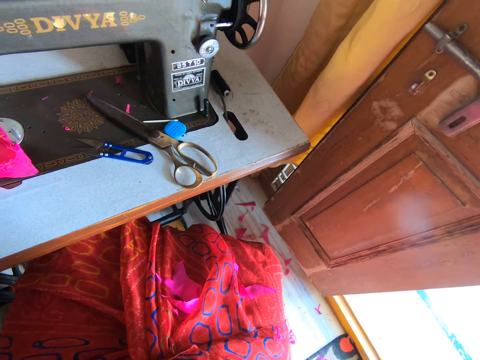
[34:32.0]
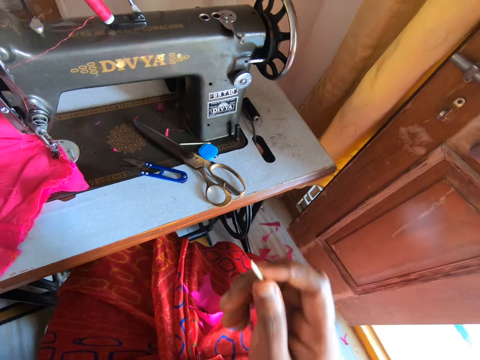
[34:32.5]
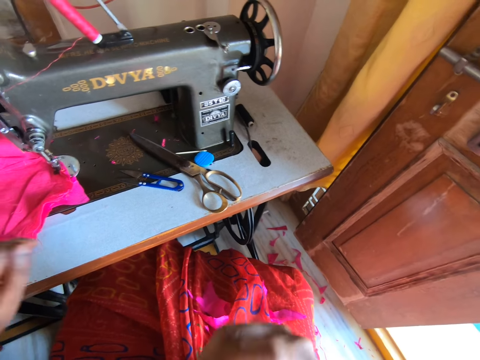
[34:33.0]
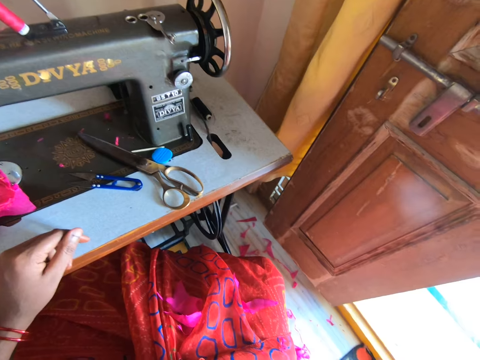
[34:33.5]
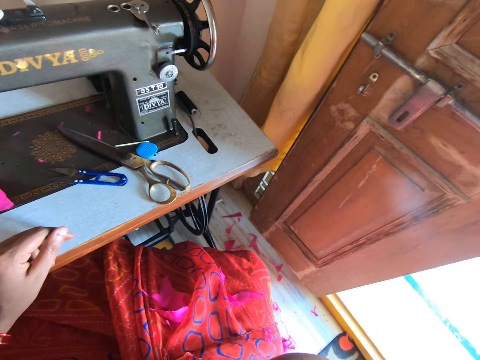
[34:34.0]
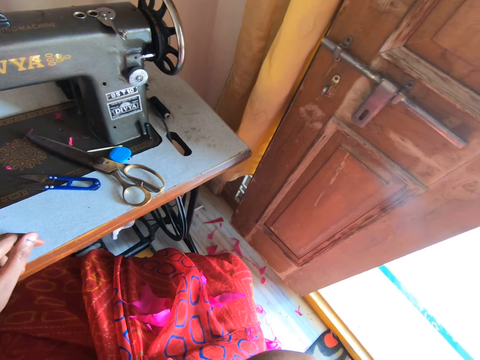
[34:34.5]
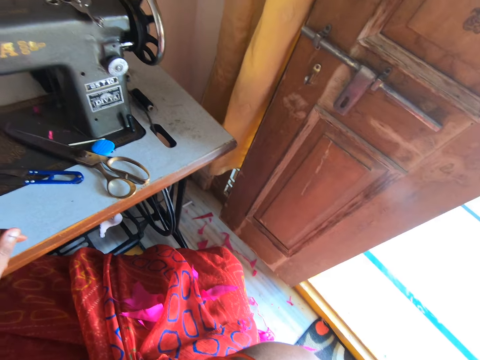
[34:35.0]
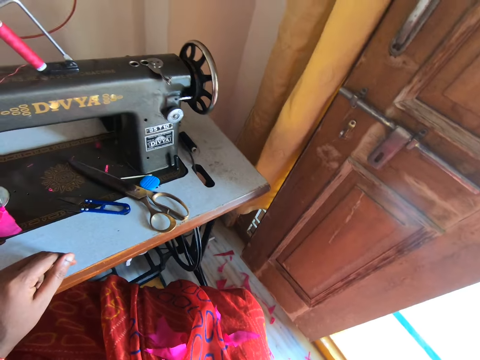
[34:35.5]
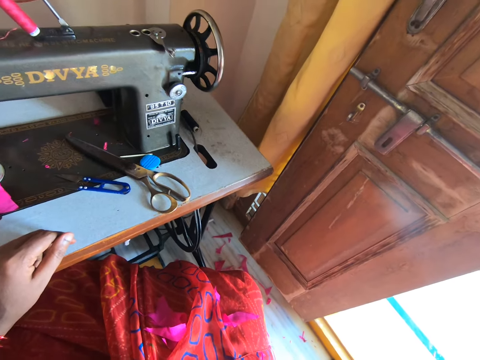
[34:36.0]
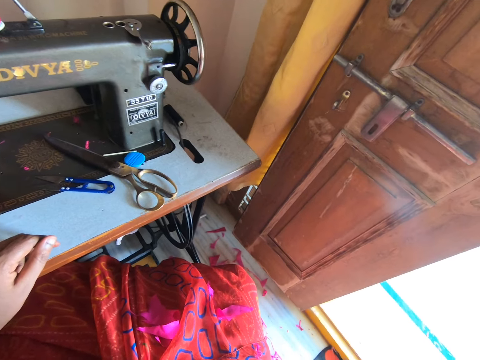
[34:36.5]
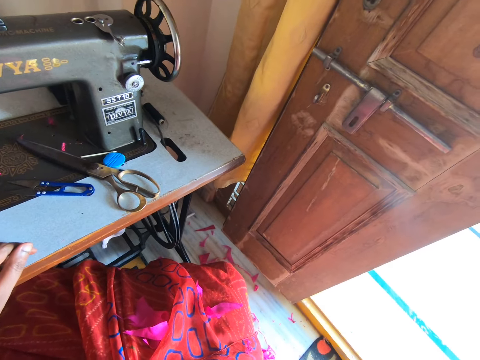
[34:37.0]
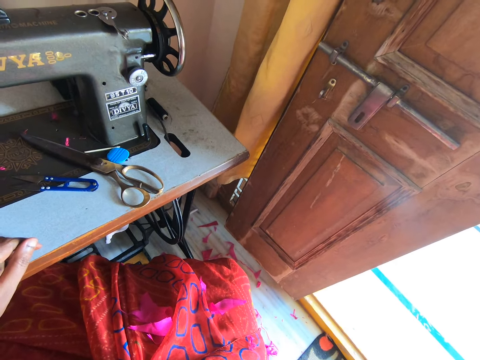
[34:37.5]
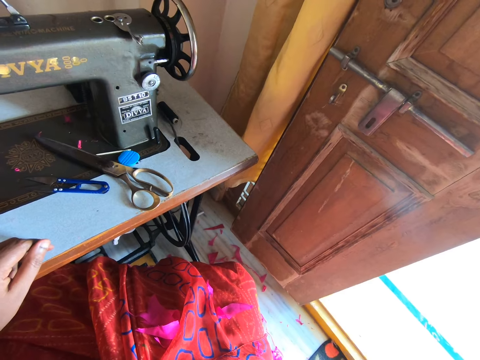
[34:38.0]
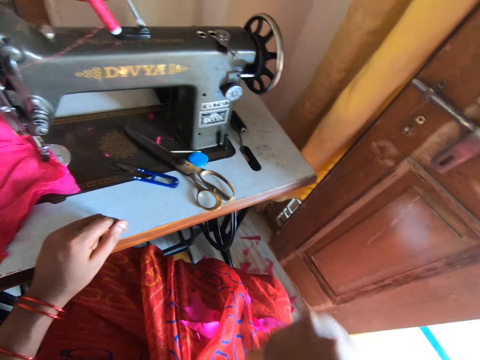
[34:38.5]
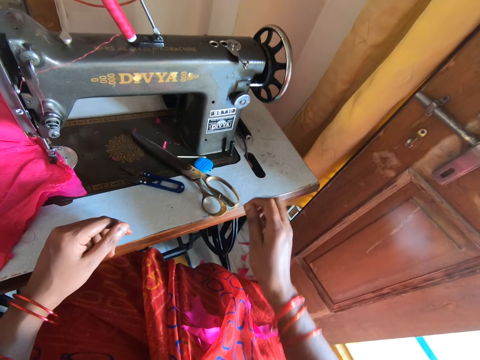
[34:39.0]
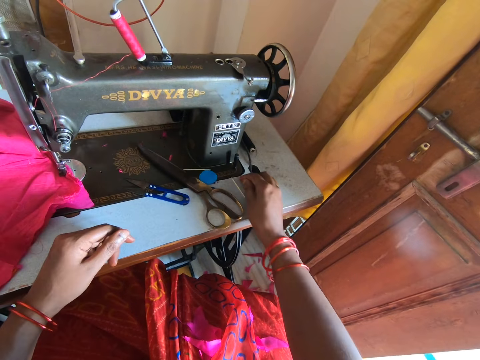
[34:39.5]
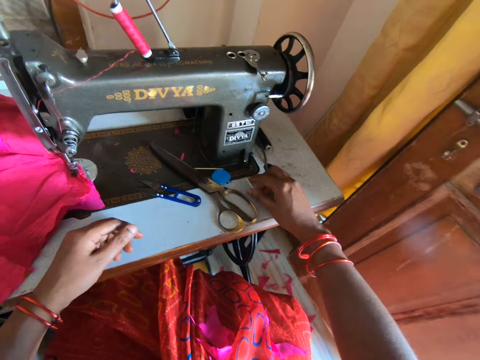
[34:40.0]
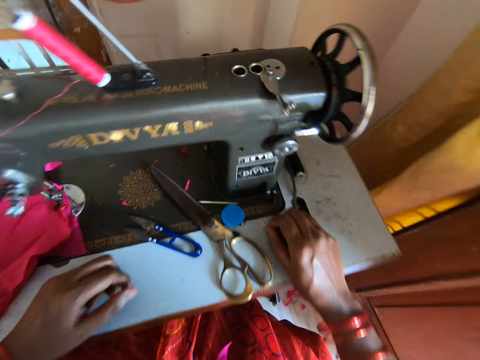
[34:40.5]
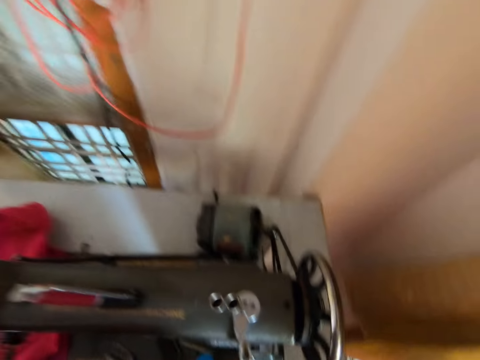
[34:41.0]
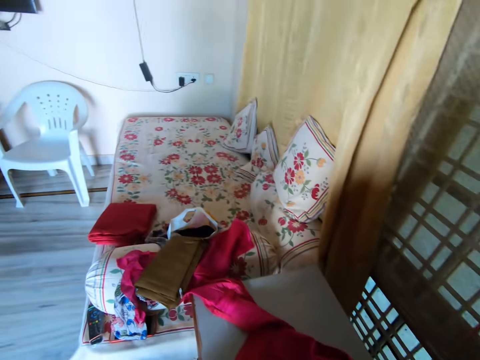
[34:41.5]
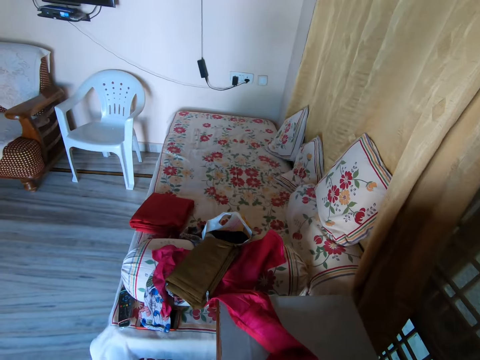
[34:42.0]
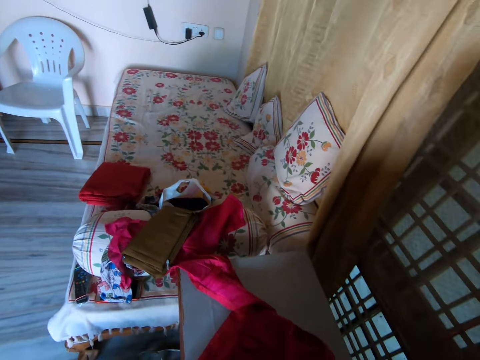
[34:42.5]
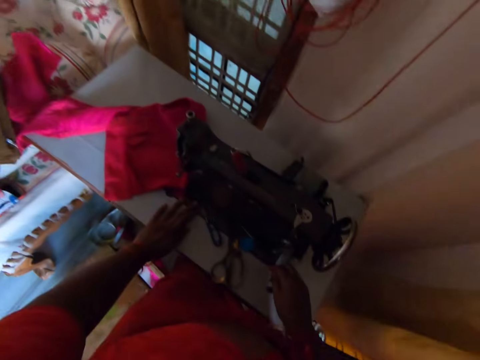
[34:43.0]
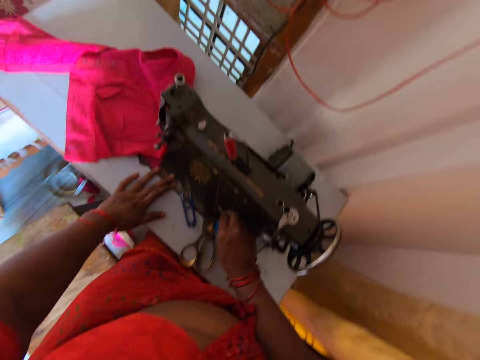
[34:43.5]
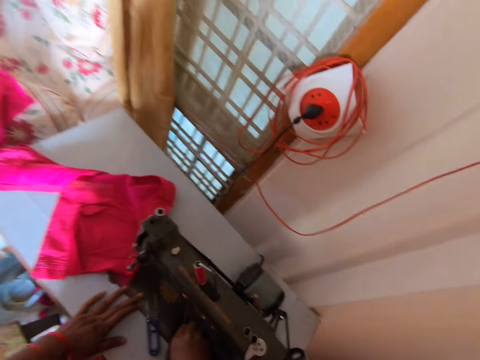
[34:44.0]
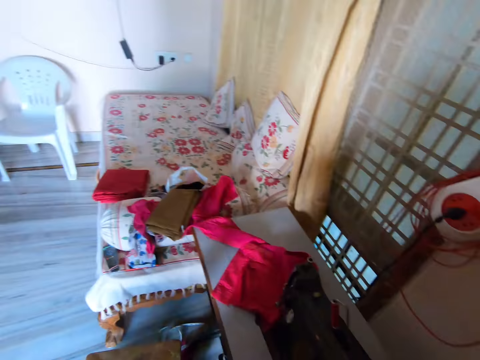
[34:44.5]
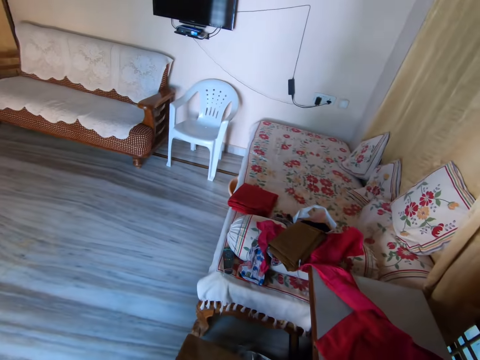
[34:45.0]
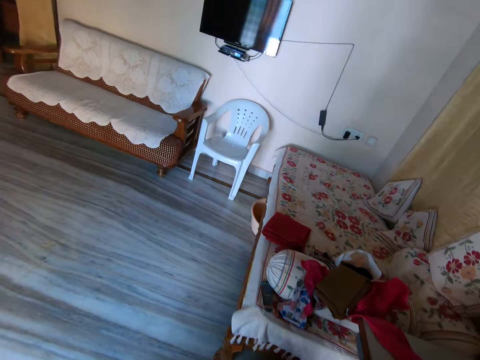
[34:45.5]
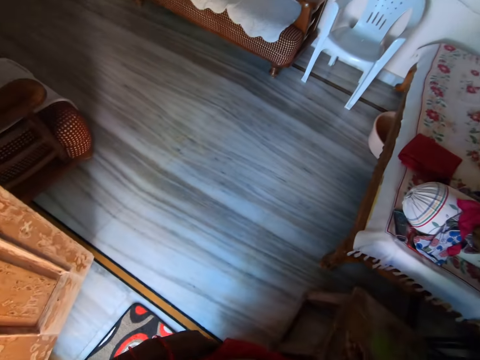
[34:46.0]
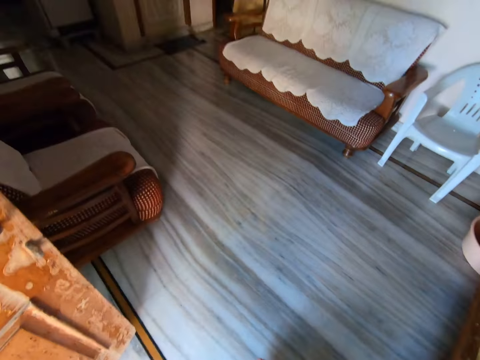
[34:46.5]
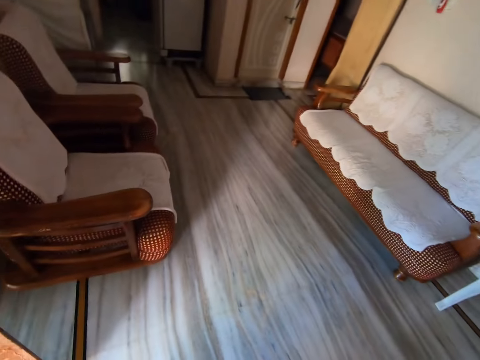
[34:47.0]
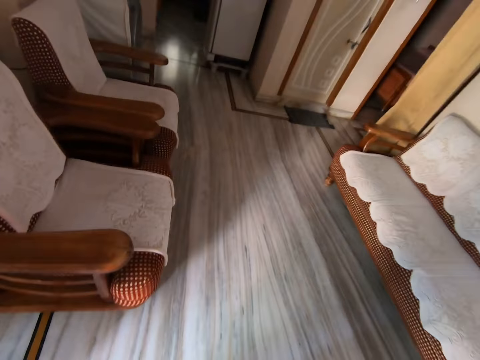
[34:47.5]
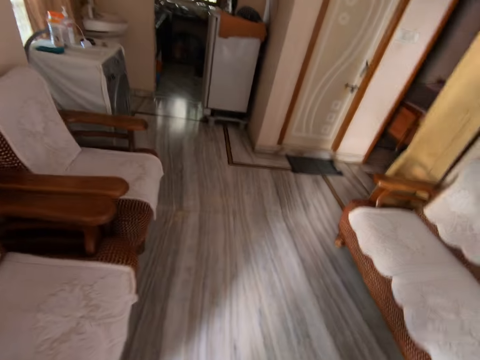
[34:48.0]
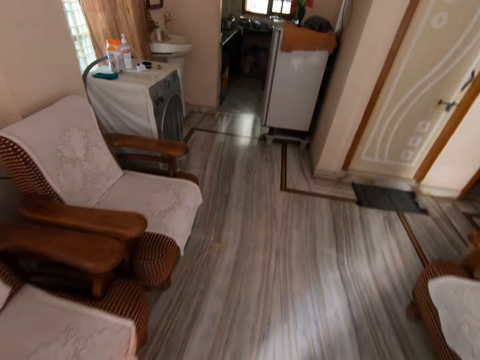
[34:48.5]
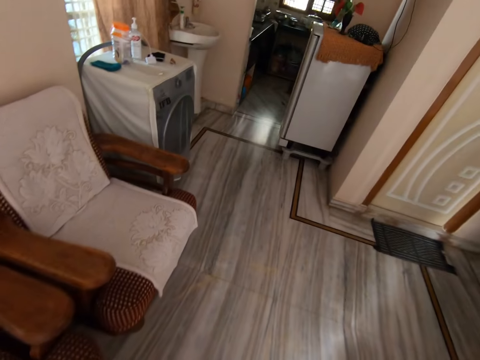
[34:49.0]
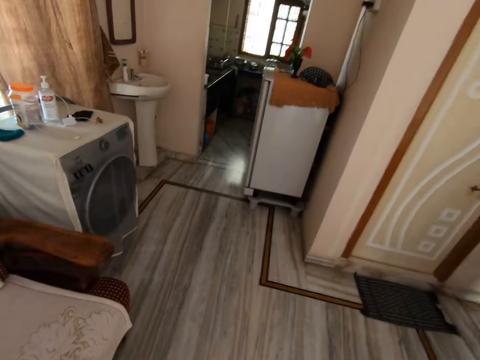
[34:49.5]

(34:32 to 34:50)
The camera wearer looks at the toothpick. They look around. They place the toothpick on the board. They look around. They stand. They walk around the house.

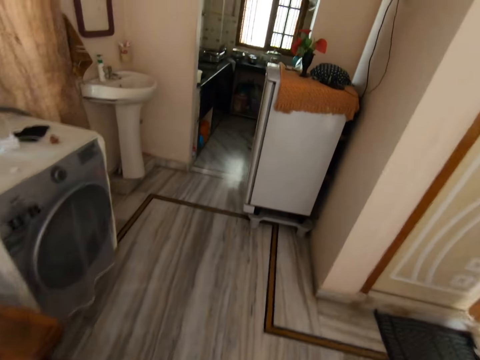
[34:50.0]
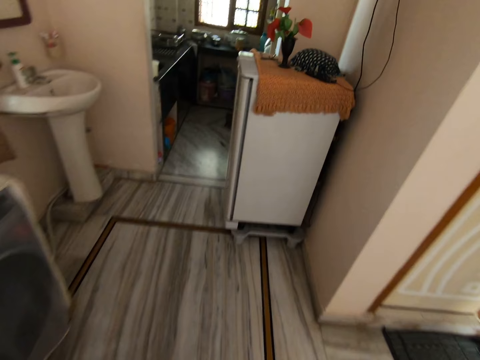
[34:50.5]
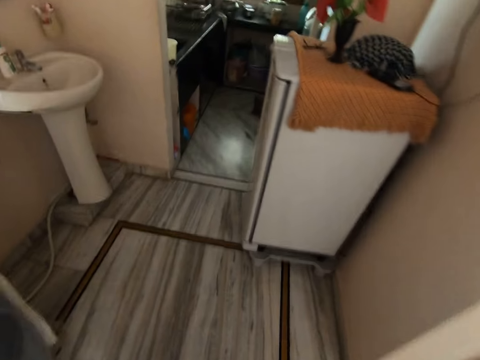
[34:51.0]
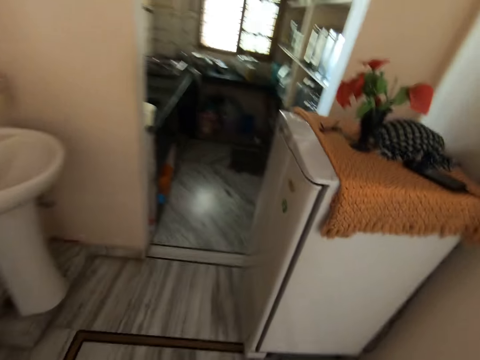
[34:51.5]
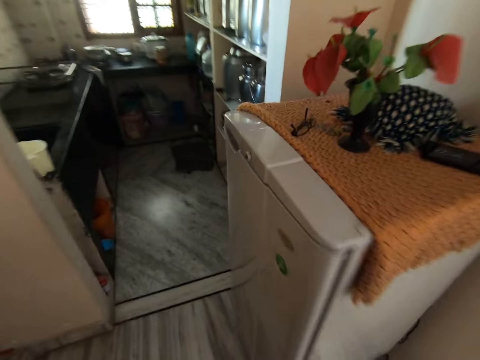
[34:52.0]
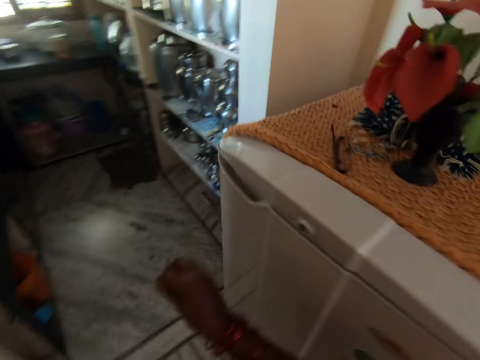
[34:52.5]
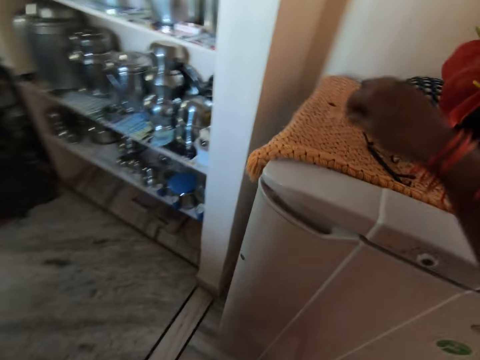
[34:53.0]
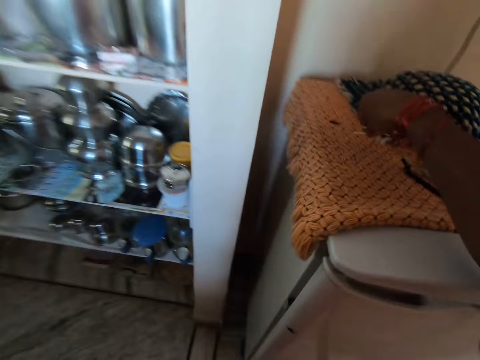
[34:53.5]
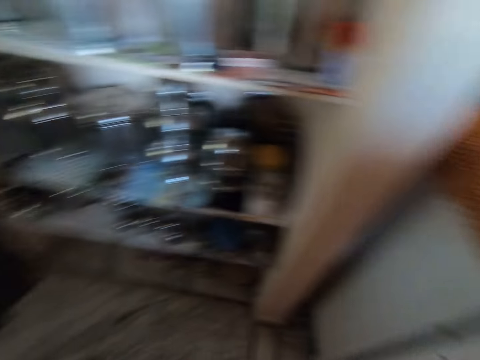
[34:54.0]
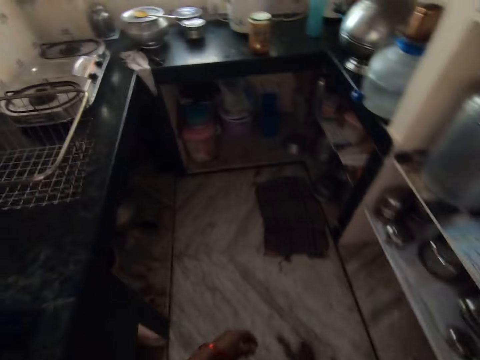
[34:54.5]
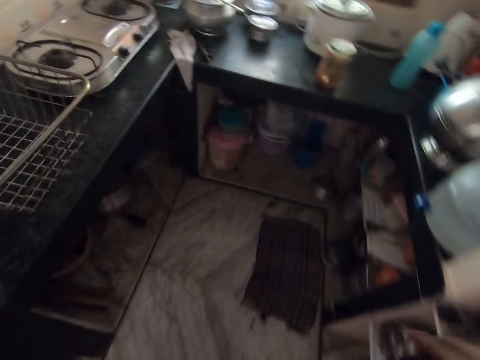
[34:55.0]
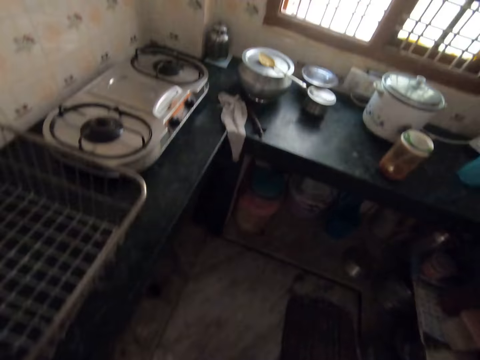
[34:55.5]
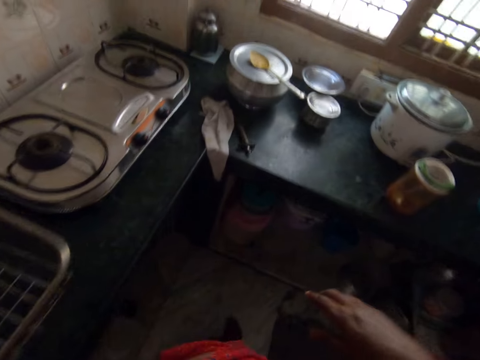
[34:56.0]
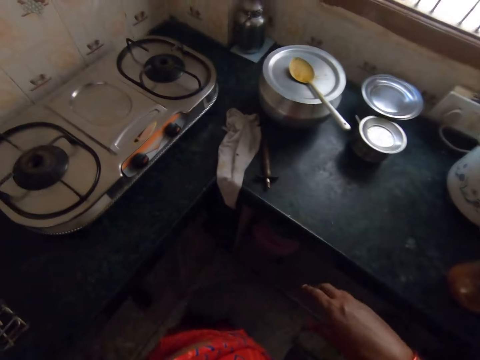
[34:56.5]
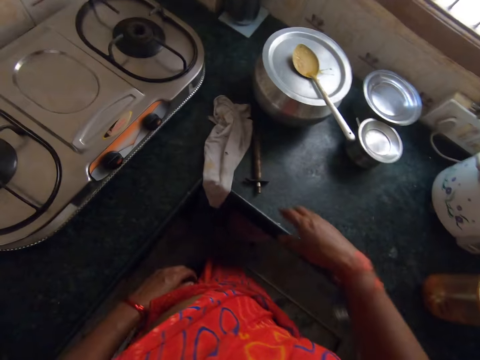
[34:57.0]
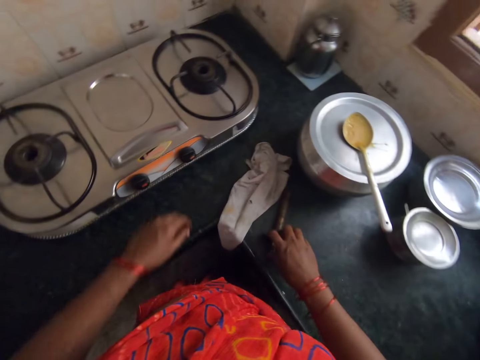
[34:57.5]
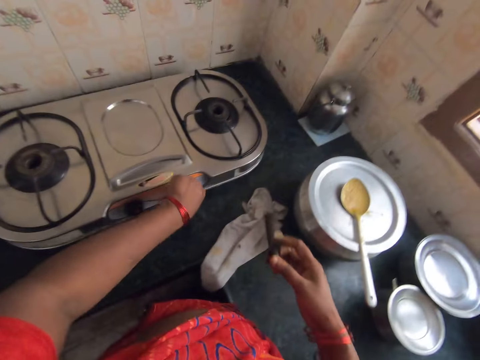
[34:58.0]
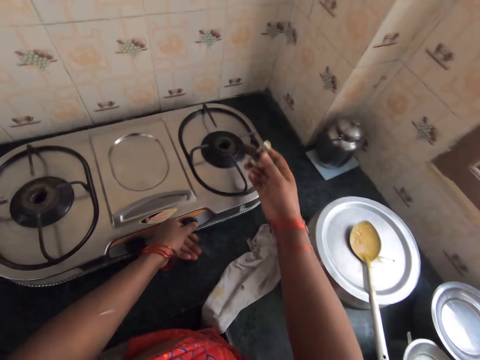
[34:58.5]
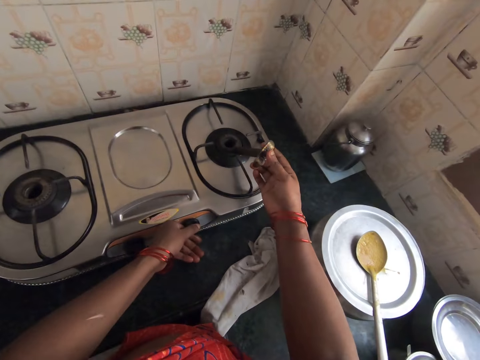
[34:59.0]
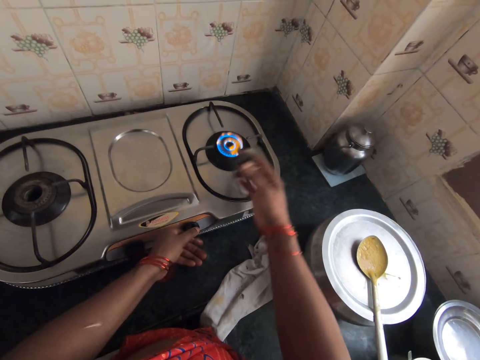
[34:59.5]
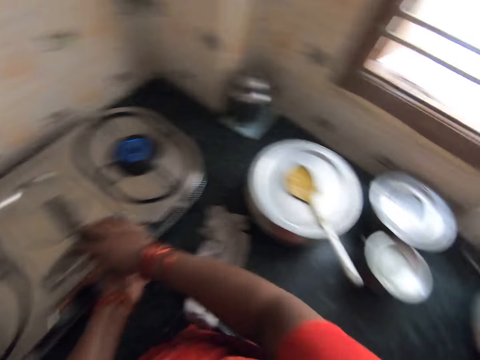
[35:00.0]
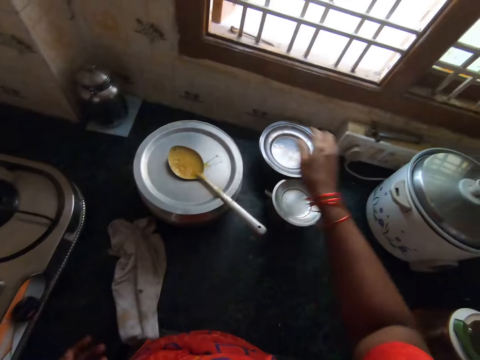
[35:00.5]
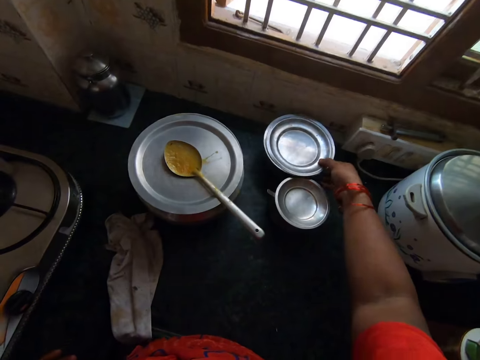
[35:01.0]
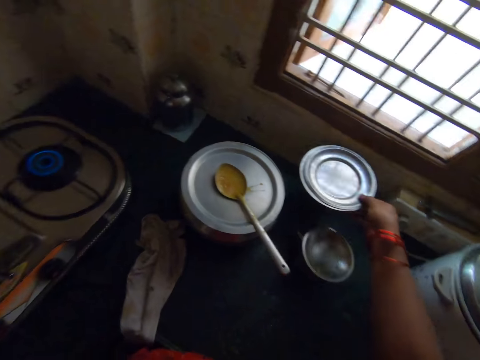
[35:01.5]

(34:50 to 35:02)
The camera wearer puts the toothpick on top of the fridge. They enter the kitchen. They pick up the lighter from the kitchen counter. They light the stove. They put the lighter on the other side of the stove. They take the pot.
